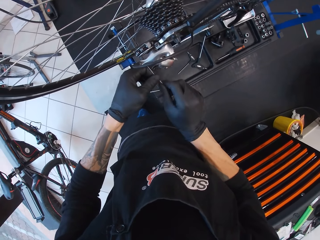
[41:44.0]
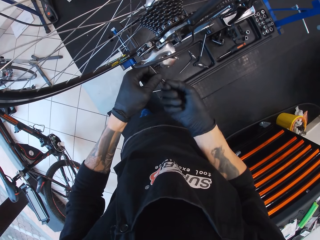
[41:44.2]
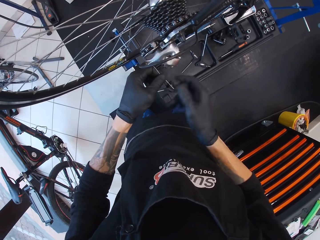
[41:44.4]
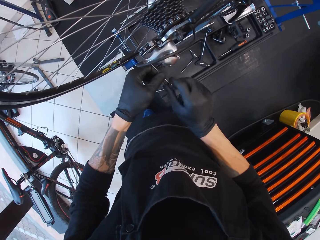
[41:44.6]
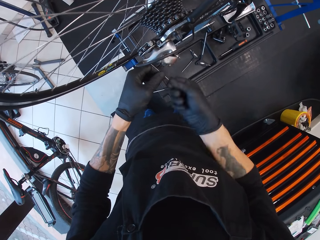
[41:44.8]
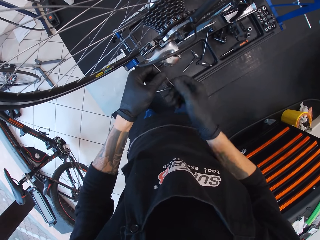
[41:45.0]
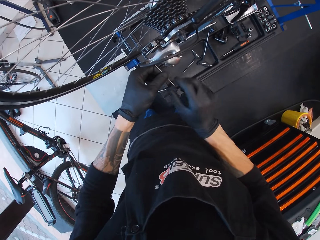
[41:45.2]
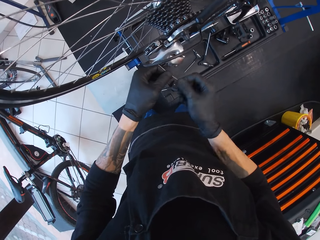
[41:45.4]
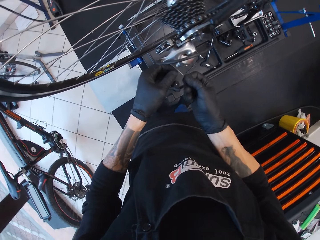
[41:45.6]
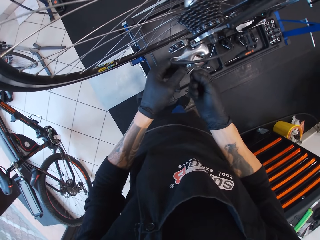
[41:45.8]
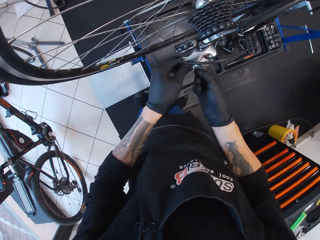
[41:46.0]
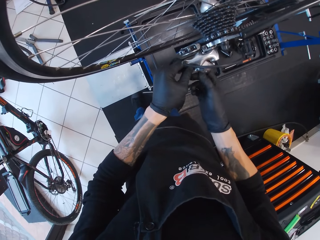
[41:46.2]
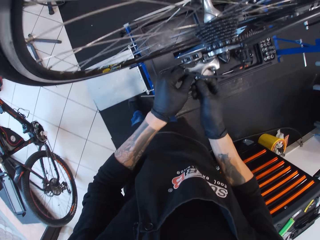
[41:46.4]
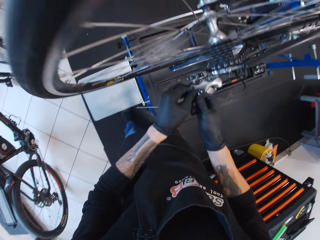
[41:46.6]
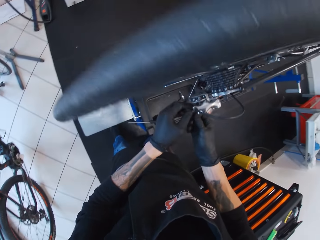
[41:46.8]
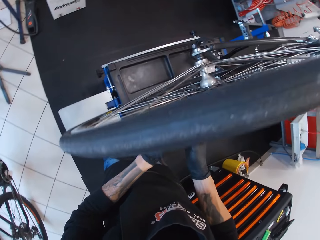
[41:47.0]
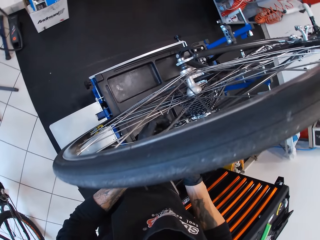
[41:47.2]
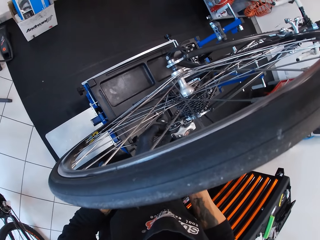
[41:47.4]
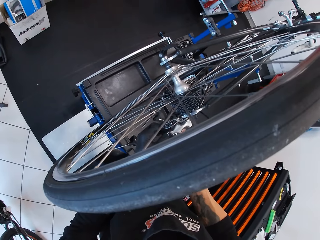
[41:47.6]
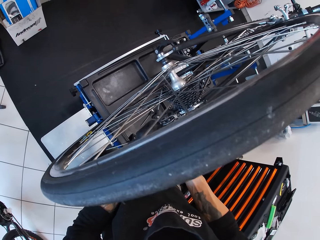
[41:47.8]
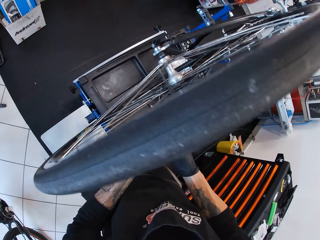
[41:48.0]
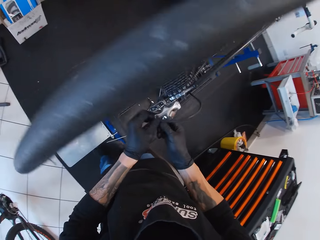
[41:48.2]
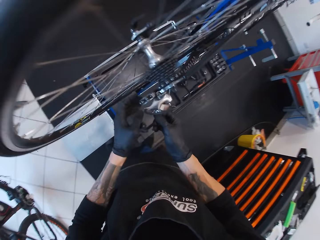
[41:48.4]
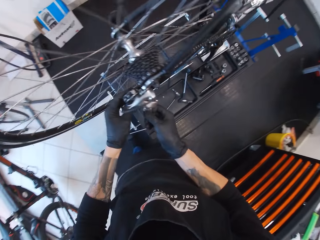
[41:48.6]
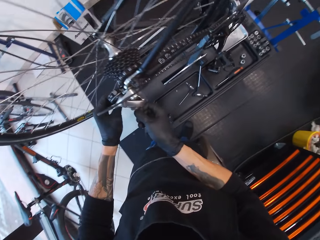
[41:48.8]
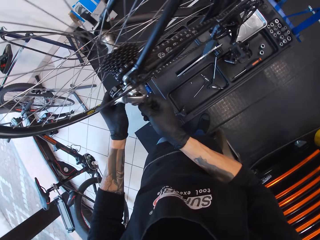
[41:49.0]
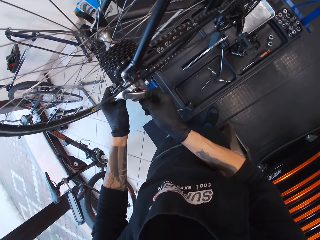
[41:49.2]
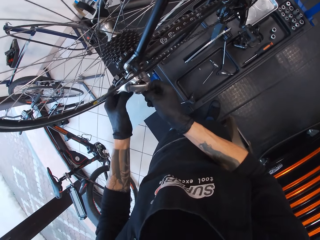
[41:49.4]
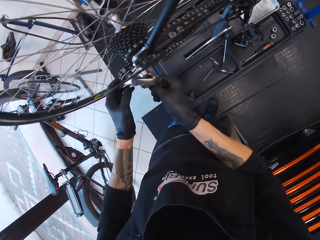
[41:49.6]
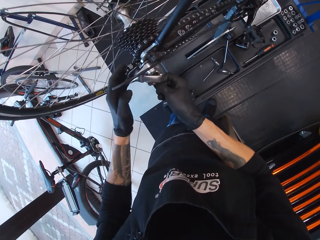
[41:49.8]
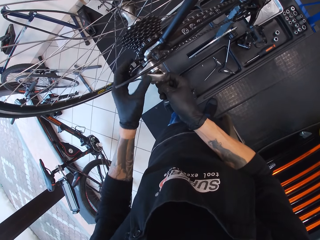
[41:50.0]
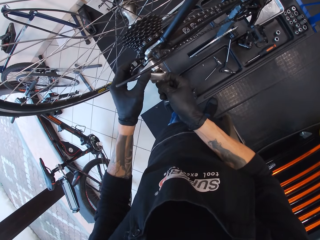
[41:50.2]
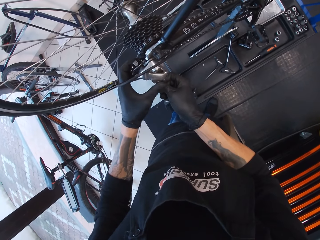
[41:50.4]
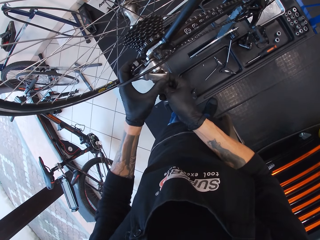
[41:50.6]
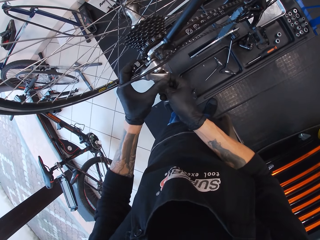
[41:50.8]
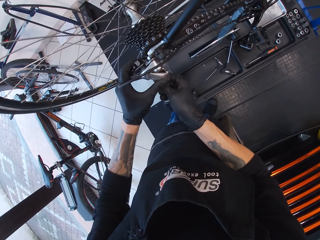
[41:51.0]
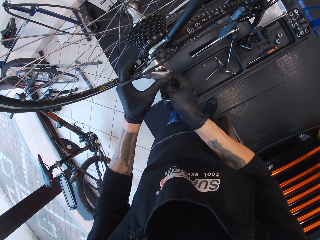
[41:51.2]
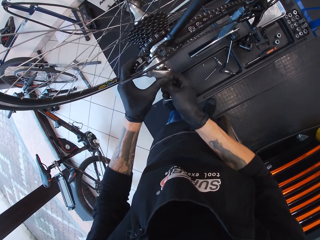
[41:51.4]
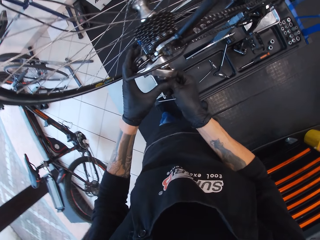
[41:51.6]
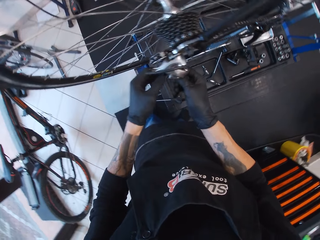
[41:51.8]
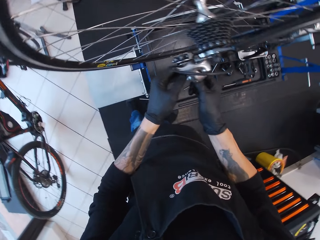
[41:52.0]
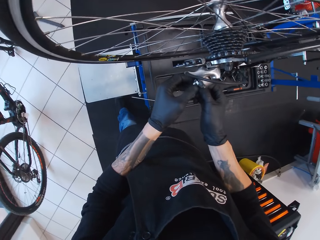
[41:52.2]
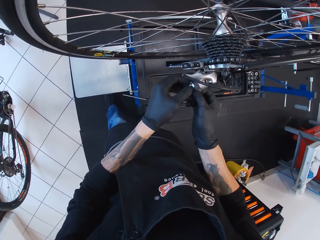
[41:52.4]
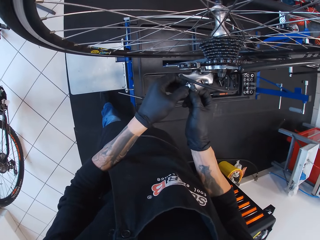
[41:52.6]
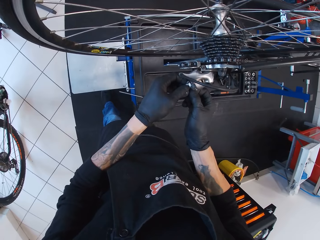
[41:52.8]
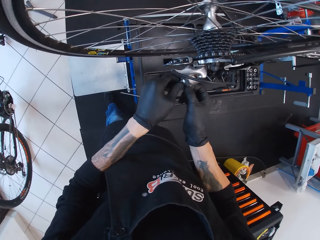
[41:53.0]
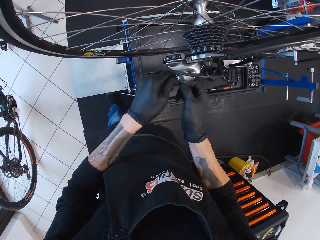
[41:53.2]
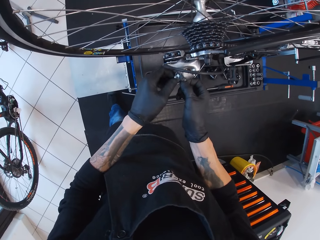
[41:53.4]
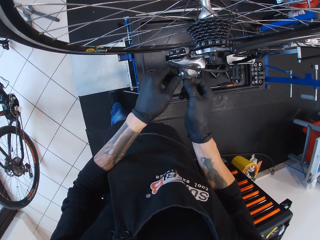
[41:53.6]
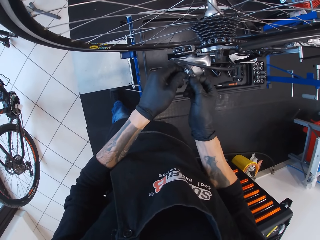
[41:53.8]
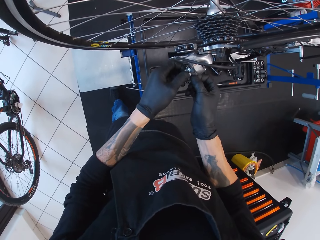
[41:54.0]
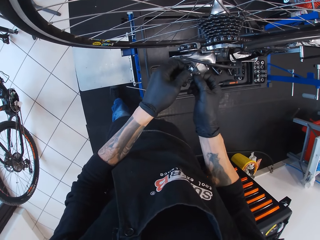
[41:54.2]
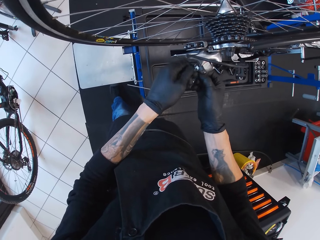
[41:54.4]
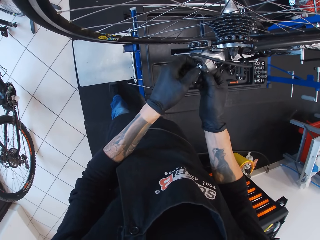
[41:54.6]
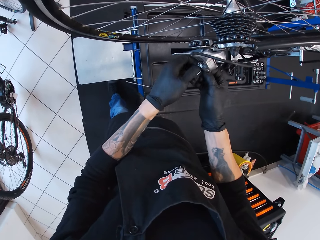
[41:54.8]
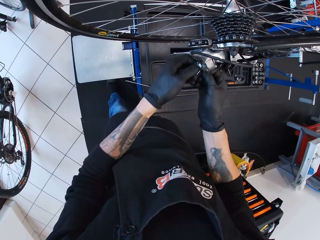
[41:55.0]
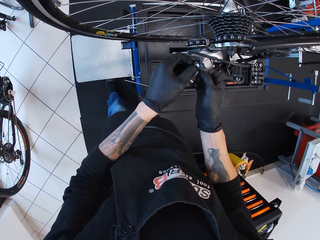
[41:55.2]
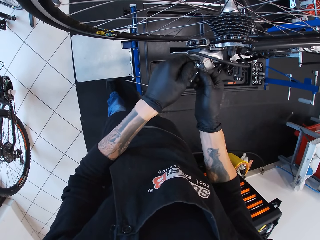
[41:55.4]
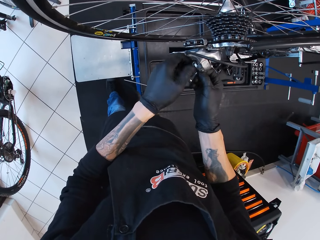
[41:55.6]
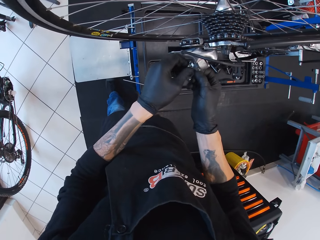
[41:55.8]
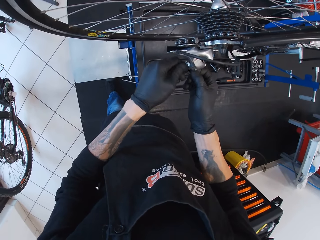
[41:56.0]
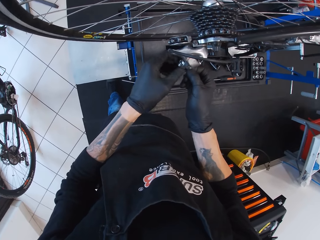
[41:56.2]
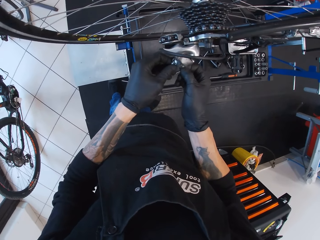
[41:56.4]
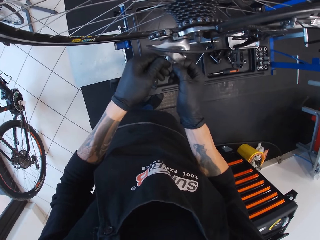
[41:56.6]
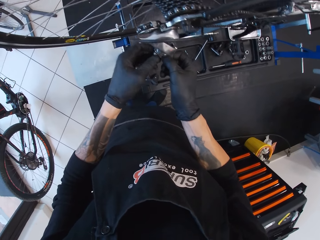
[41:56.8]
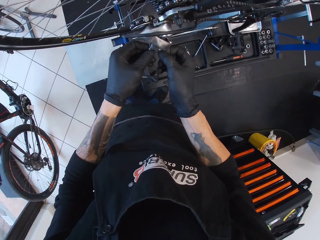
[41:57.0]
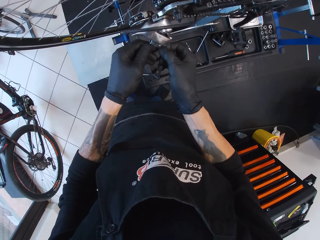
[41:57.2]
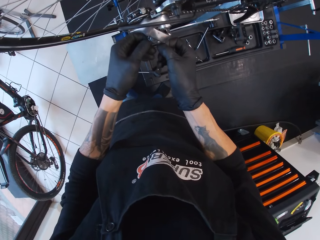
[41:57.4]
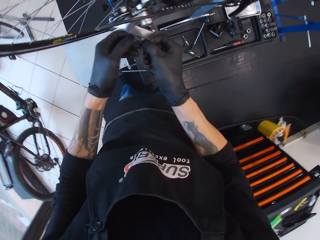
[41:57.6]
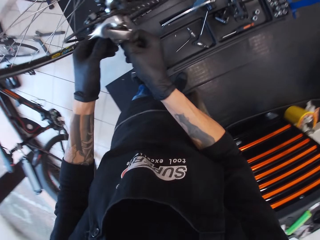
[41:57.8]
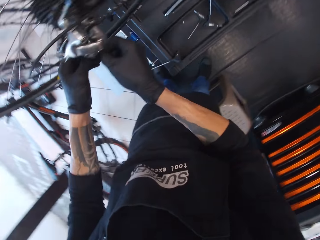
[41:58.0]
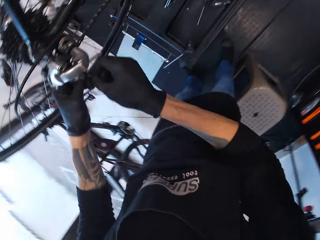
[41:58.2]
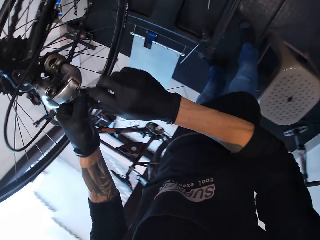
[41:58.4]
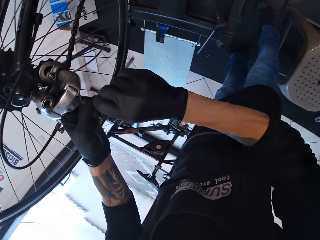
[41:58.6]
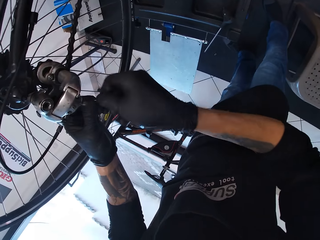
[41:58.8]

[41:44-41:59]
The camera wearer turns the wire. They tighten the bike. They touch the chain guide. They turn a bolt.

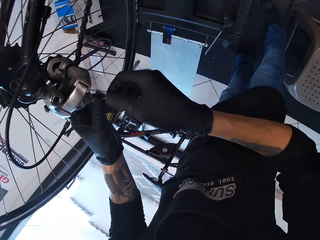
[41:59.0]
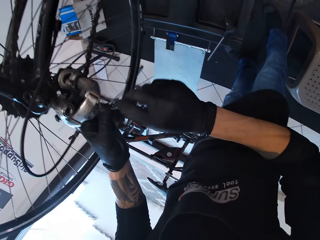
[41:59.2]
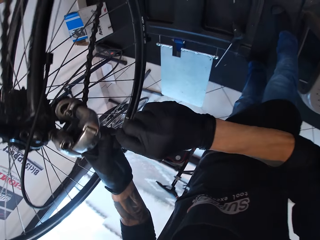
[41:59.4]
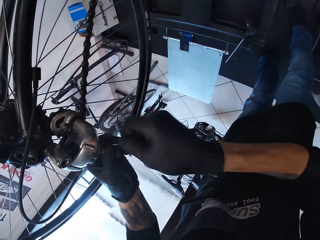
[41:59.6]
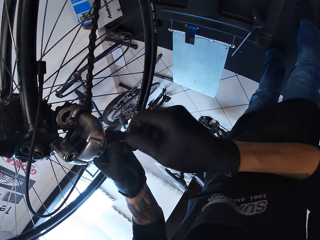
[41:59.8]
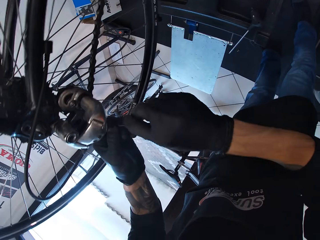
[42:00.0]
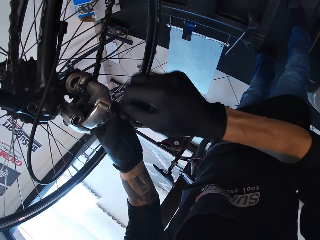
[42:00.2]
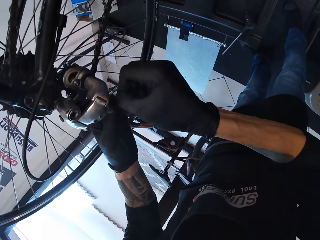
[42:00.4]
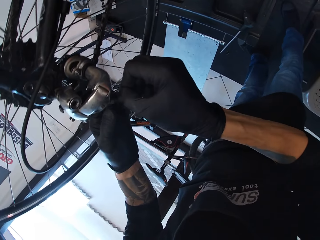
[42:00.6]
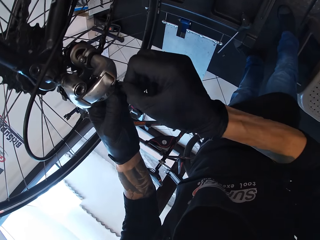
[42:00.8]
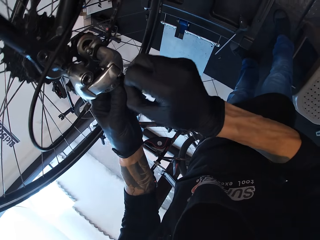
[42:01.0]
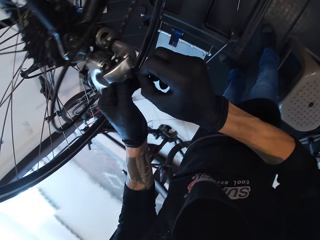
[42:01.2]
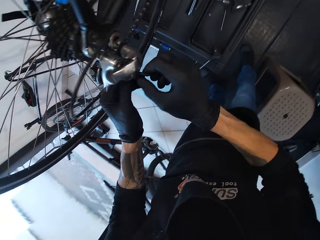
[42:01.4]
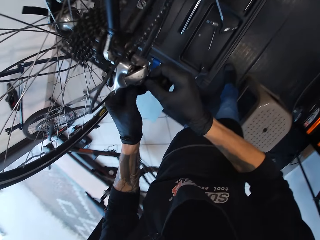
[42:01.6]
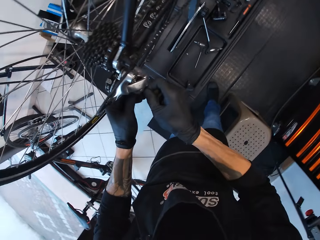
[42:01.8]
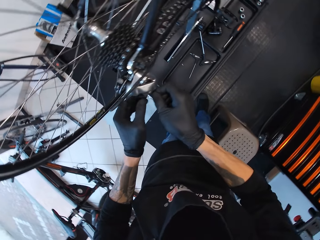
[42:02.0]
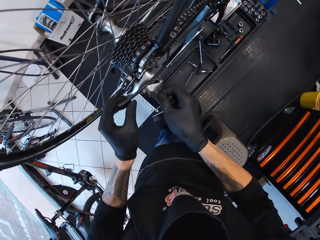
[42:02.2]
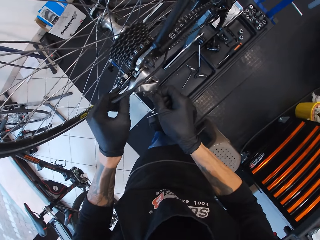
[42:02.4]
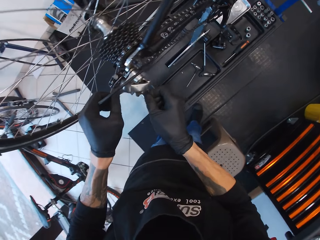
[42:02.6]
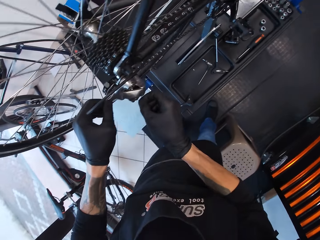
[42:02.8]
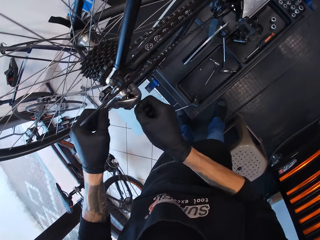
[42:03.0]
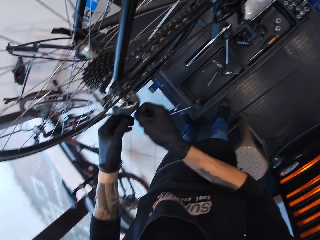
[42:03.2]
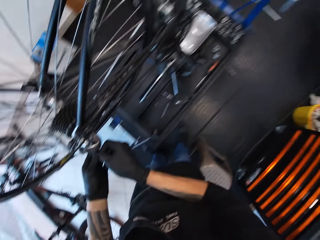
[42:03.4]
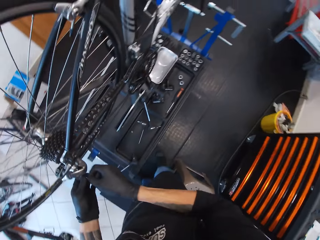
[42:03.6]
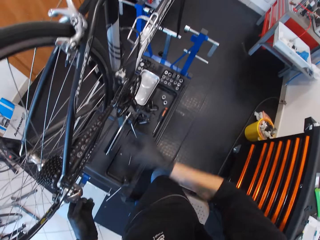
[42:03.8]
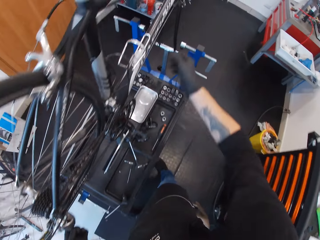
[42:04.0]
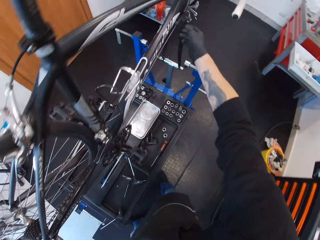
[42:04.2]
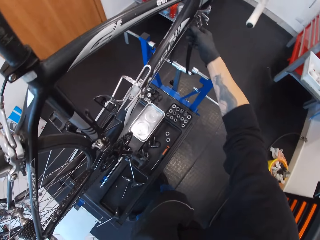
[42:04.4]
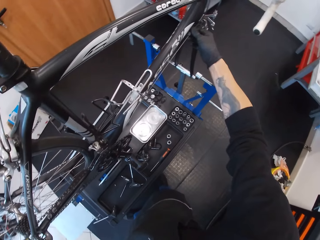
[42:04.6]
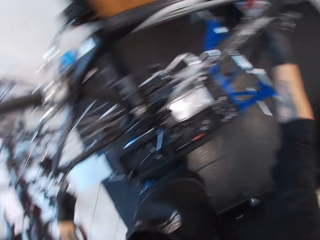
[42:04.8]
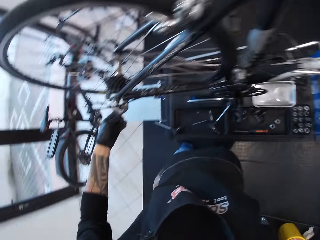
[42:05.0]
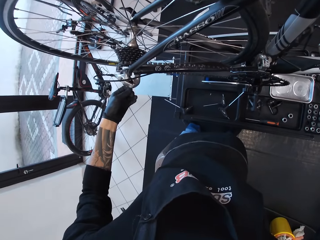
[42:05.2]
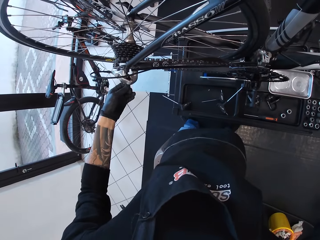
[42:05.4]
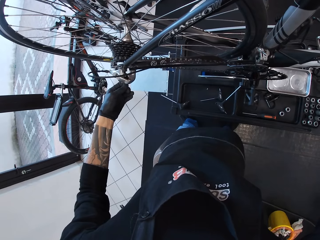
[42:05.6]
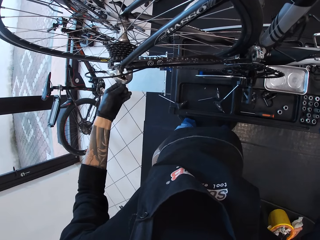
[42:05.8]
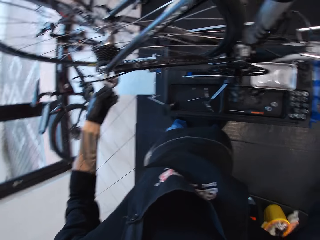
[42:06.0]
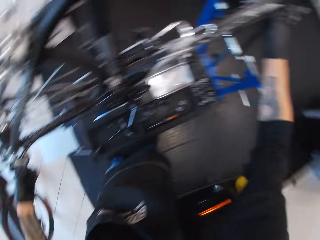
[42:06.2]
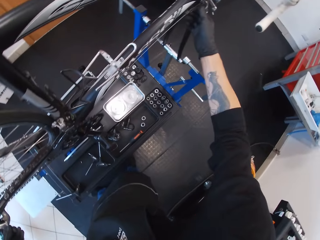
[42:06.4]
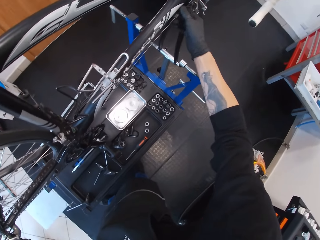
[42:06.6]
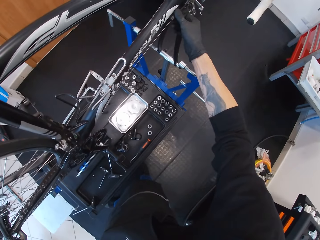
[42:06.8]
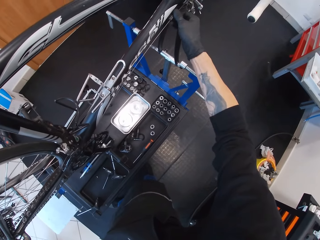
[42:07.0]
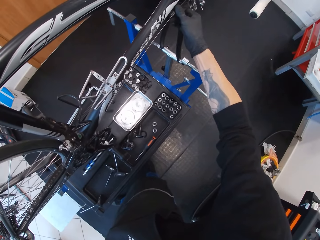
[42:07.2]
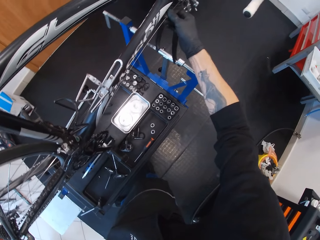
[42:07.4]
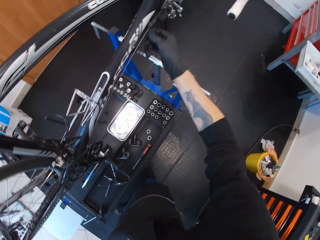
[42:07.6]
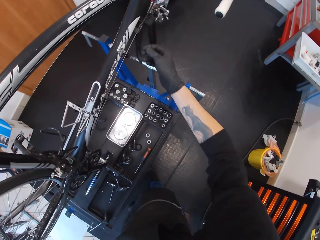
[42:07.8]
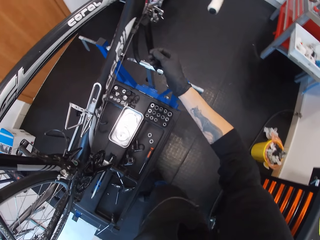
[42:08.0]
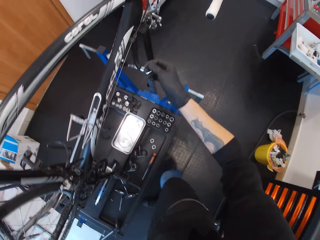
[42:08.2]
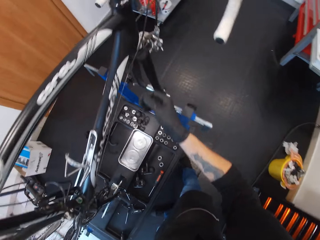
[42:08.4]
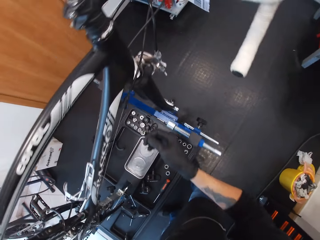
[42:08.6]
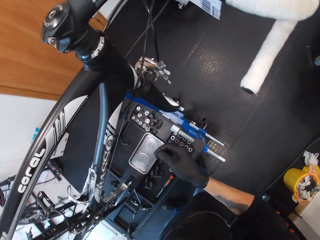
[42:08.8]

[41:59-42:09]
The camera wearer touches the wire. They hold a bolt.
